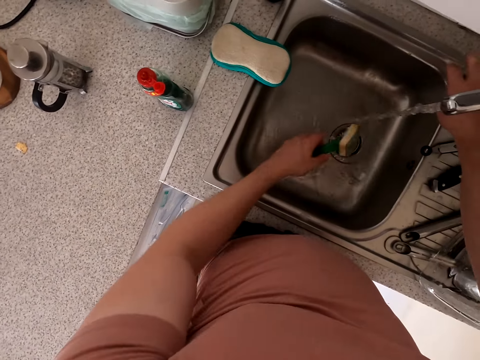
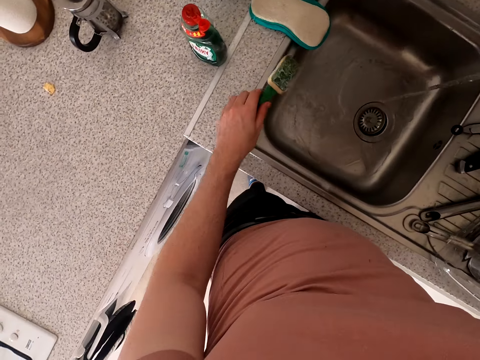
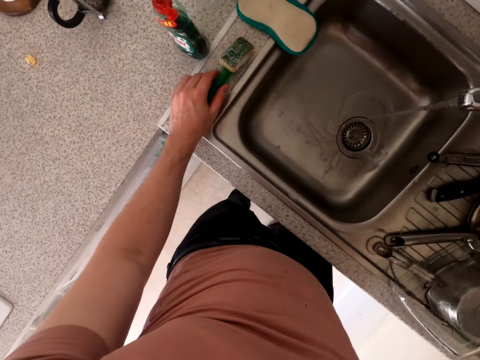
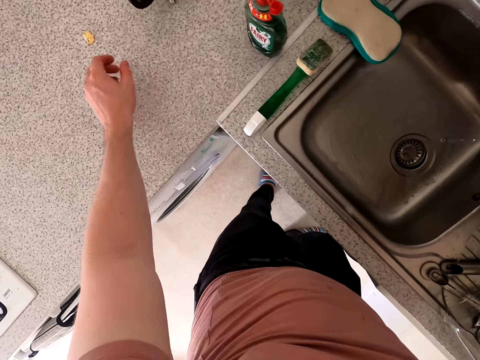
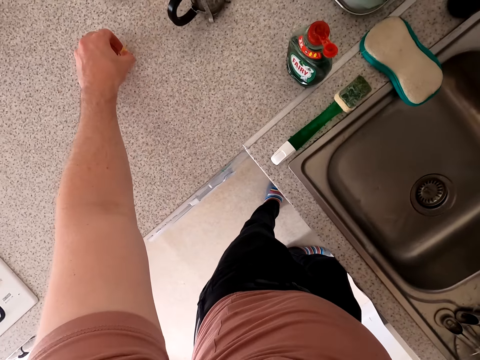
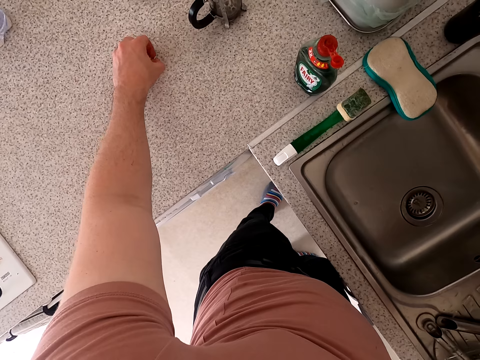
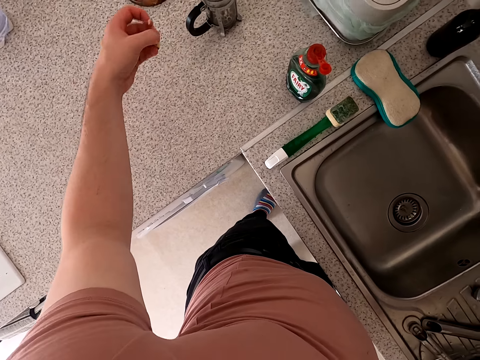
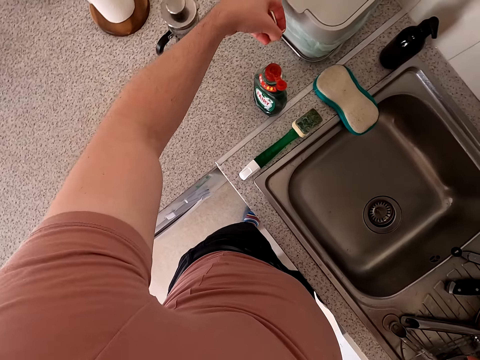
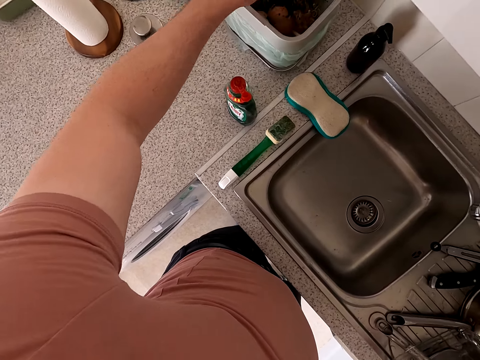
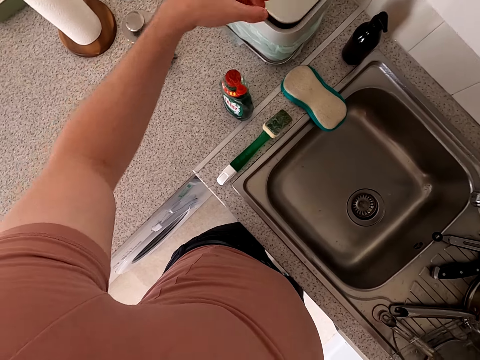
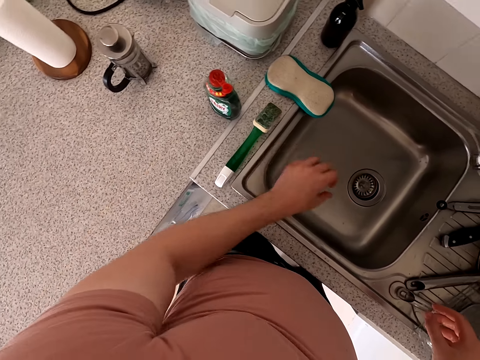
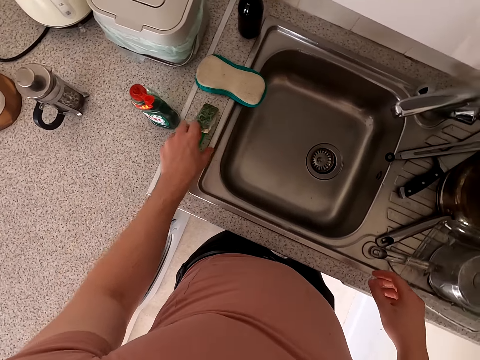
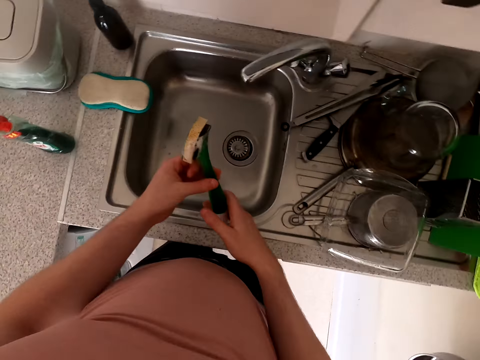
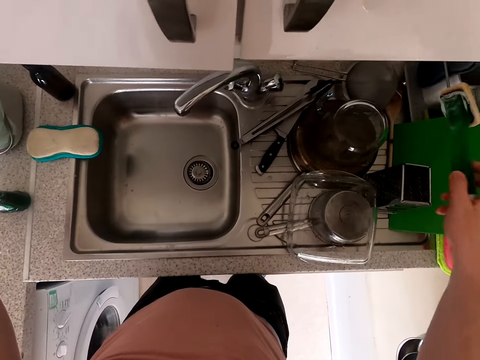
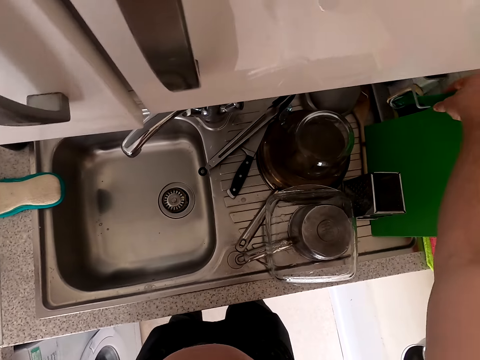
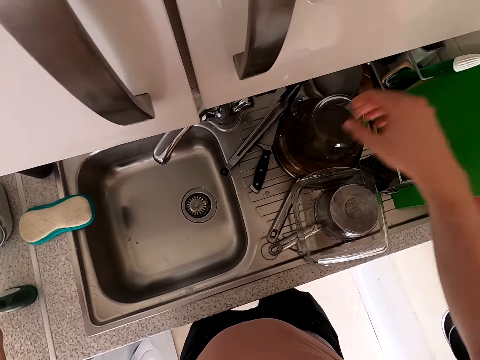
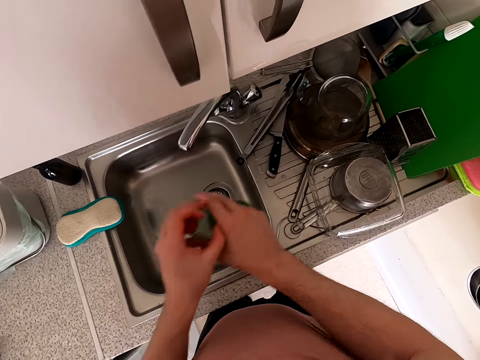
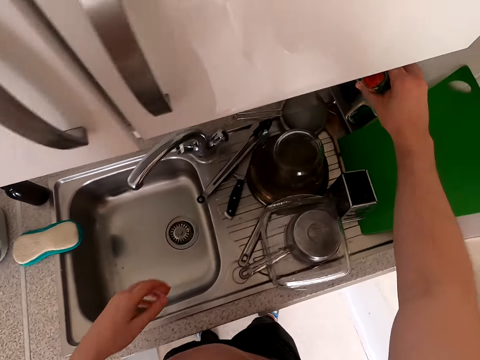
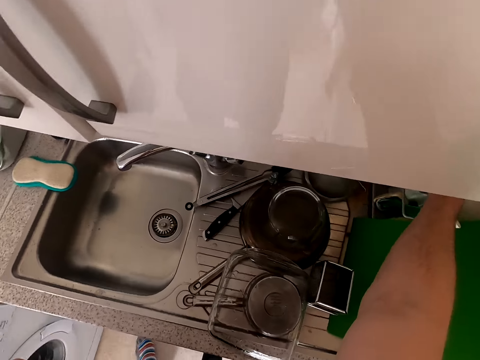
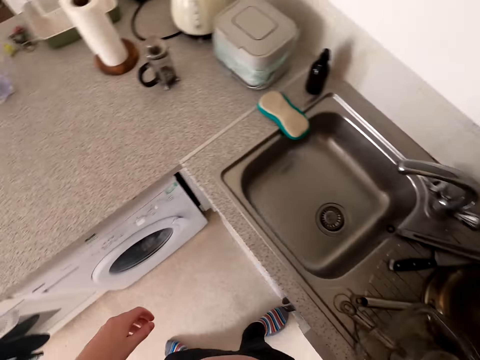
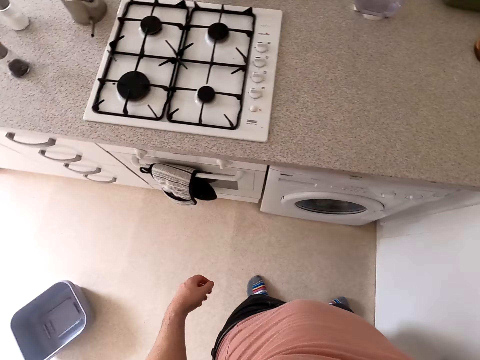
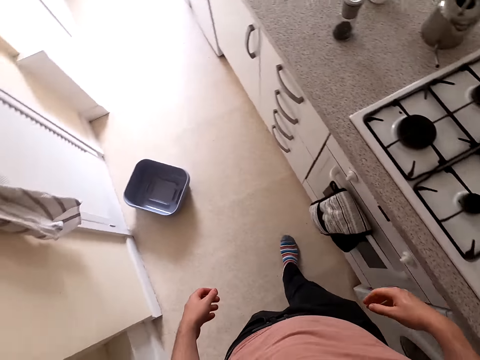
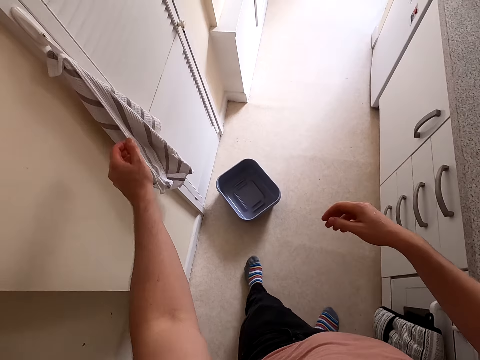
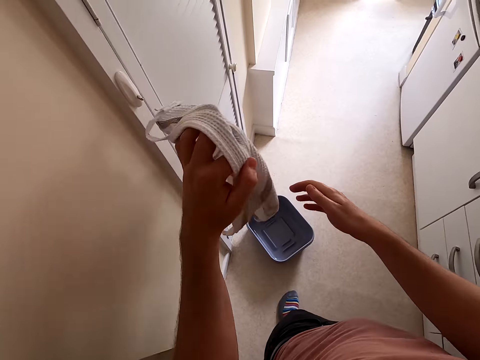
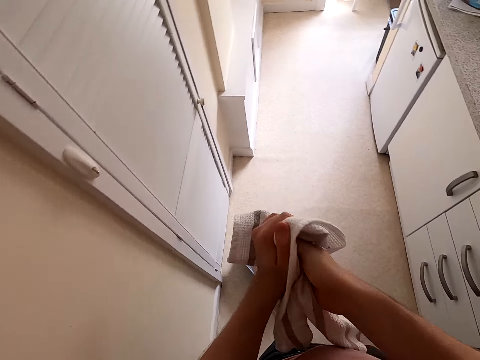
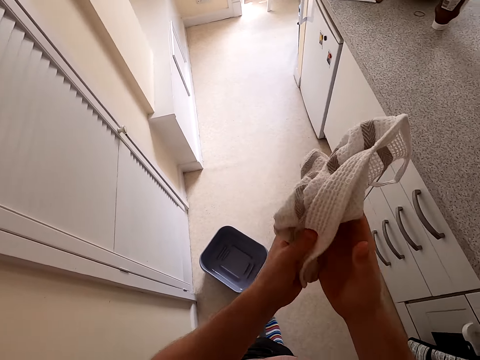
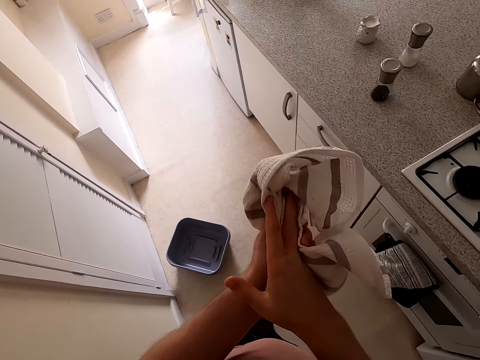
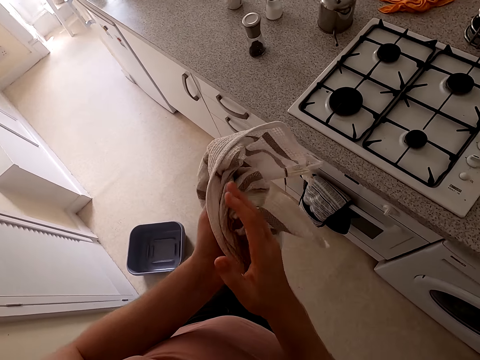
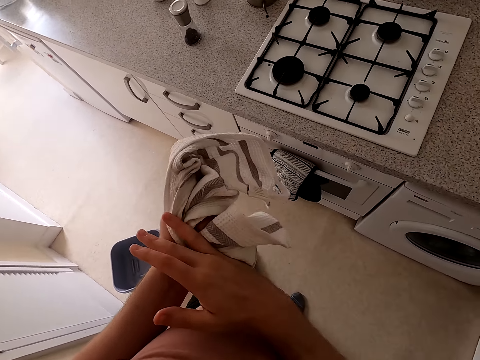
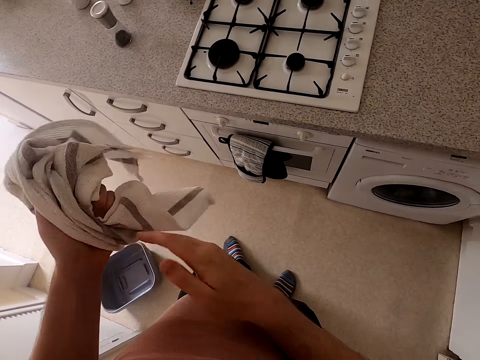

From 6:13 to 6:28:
The camera wearer closes the tap. They pick up dirt and throw the dirt in the litter bin. They pick up a scrubber or scouring brush. They put the scouring brush in the utensils rack. They pick up detergent and put the detergent down. They walk around the kitchen. They pick up a napkin or towel. They wipe hands with the towel.
